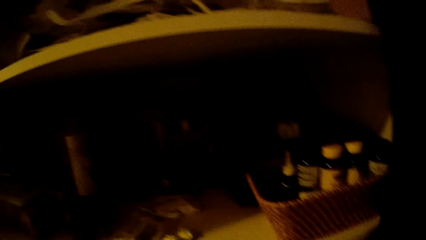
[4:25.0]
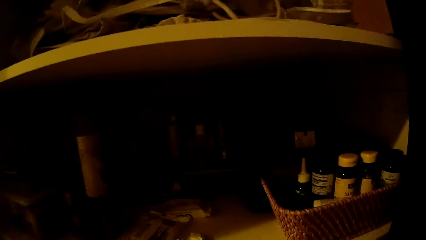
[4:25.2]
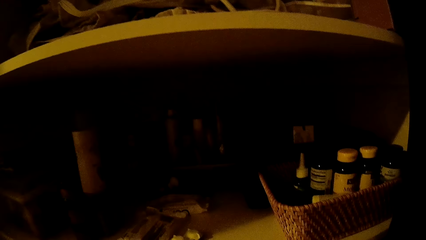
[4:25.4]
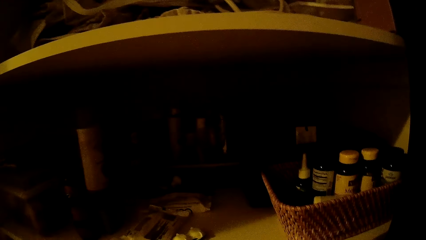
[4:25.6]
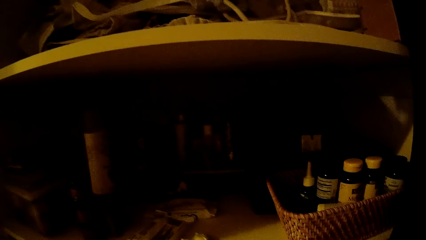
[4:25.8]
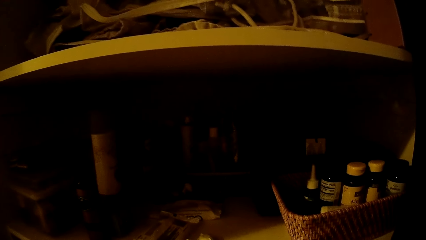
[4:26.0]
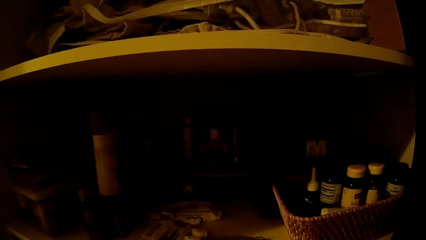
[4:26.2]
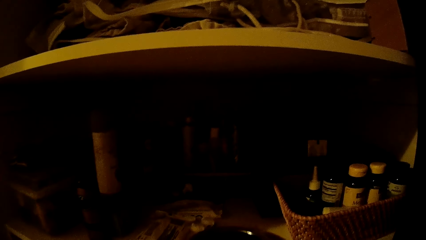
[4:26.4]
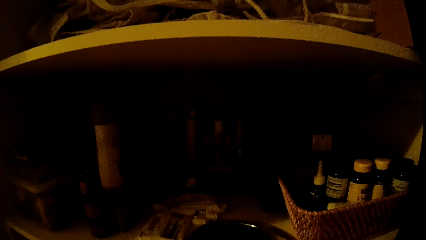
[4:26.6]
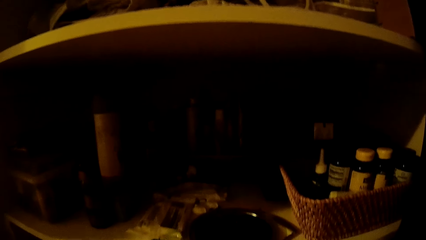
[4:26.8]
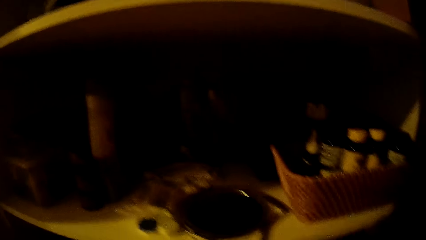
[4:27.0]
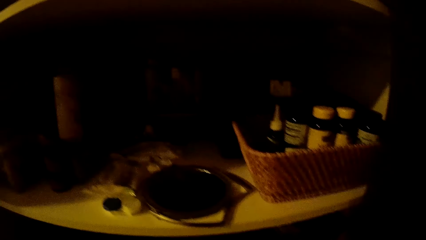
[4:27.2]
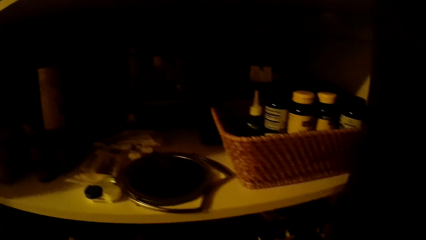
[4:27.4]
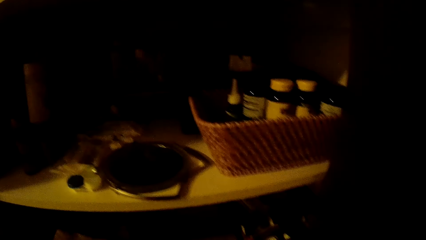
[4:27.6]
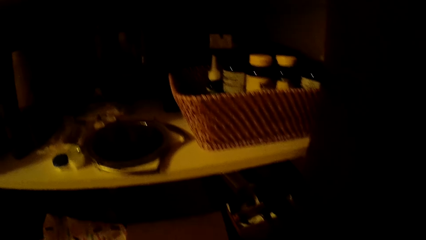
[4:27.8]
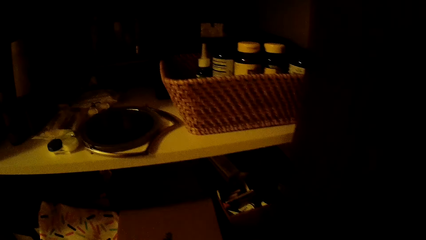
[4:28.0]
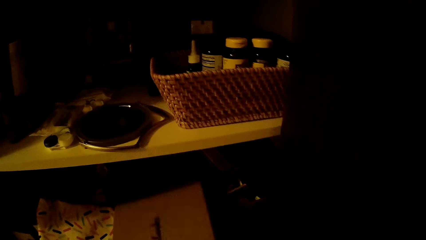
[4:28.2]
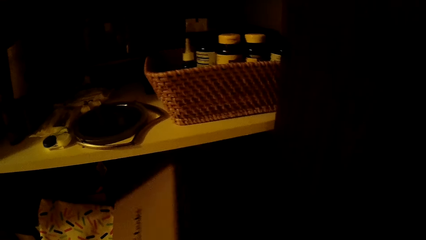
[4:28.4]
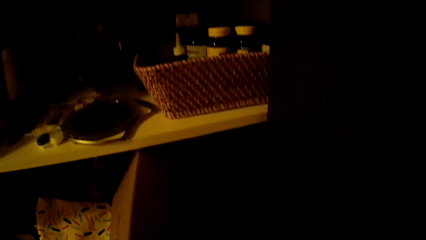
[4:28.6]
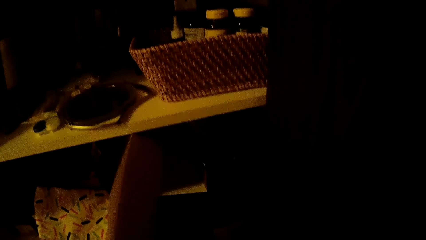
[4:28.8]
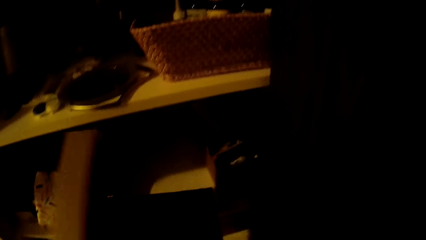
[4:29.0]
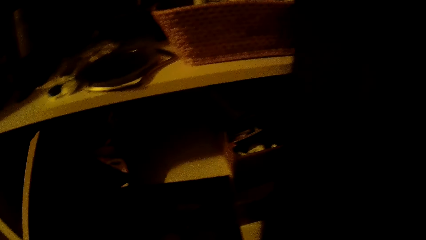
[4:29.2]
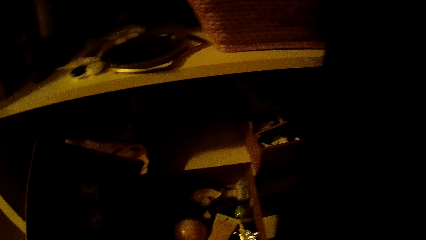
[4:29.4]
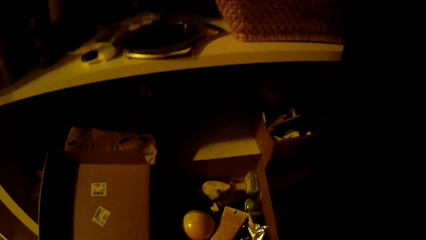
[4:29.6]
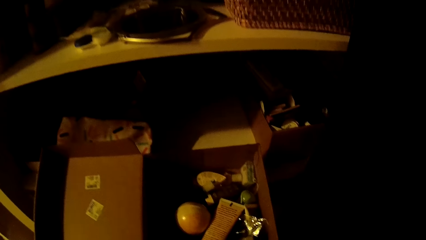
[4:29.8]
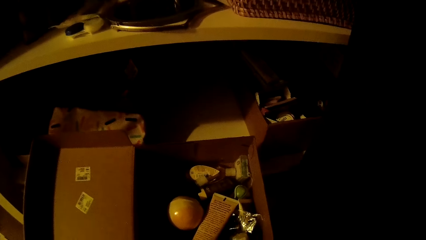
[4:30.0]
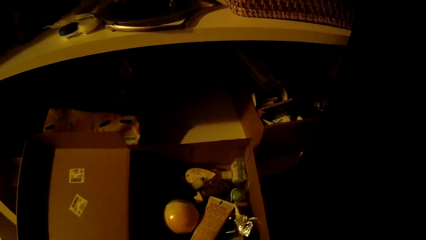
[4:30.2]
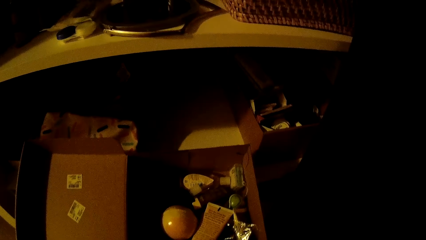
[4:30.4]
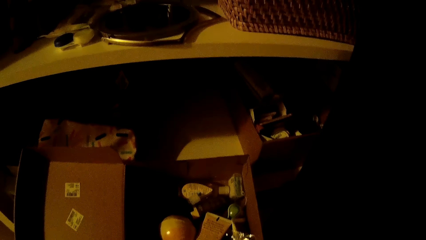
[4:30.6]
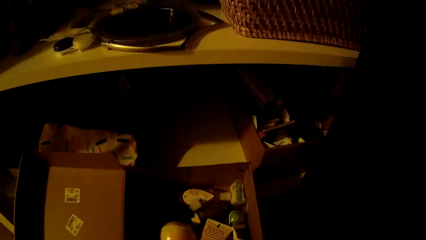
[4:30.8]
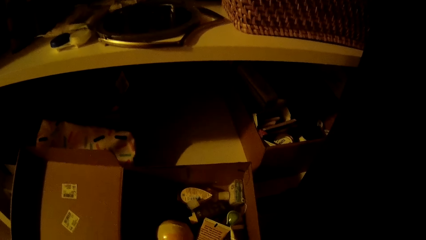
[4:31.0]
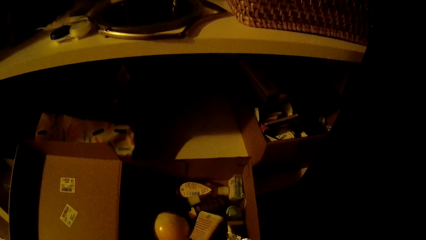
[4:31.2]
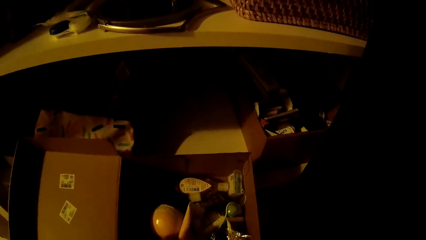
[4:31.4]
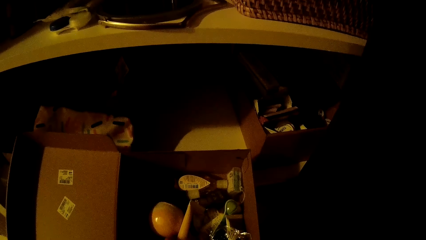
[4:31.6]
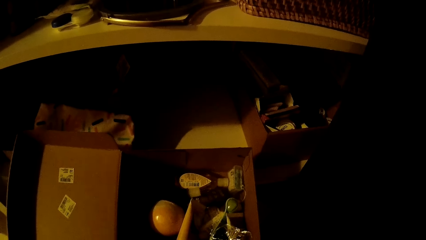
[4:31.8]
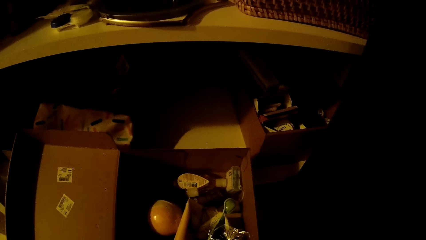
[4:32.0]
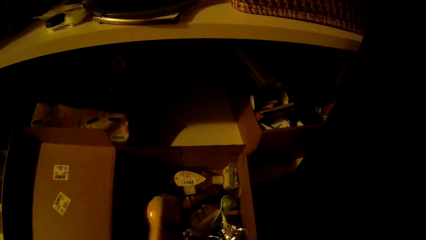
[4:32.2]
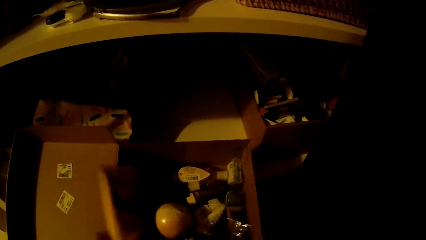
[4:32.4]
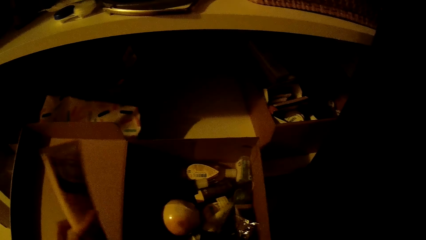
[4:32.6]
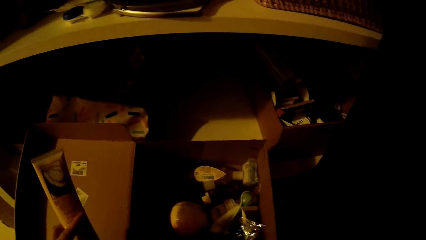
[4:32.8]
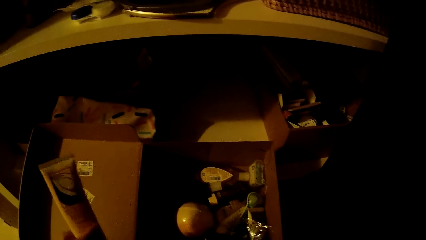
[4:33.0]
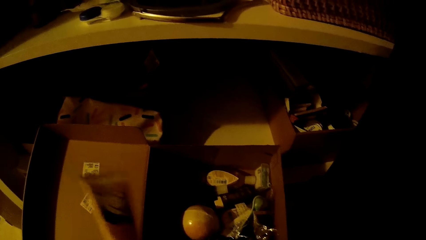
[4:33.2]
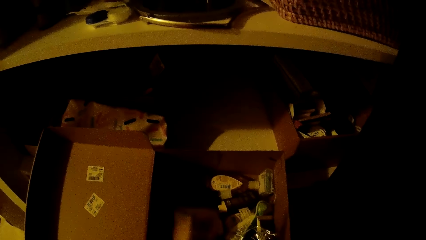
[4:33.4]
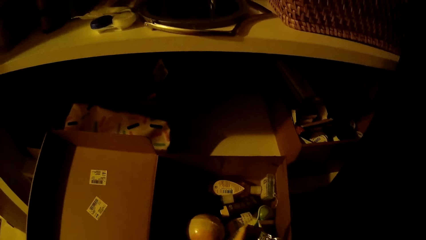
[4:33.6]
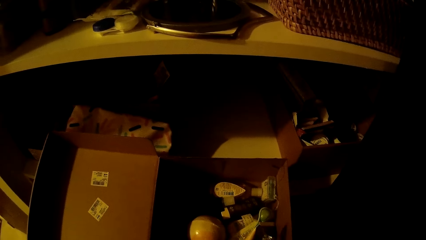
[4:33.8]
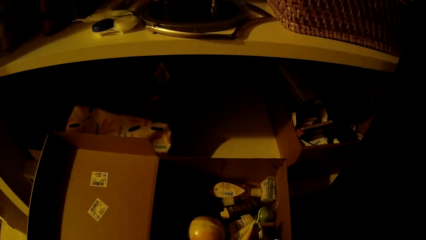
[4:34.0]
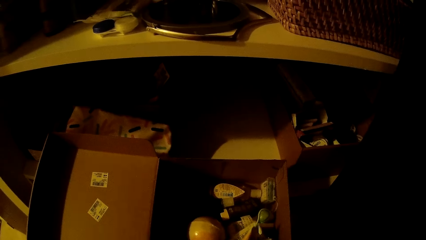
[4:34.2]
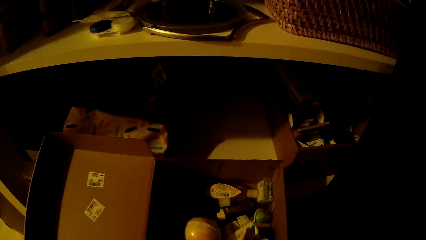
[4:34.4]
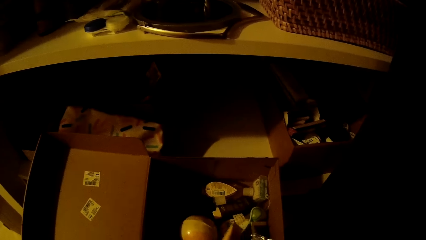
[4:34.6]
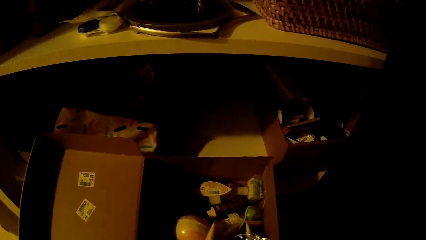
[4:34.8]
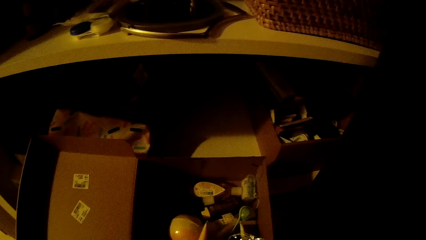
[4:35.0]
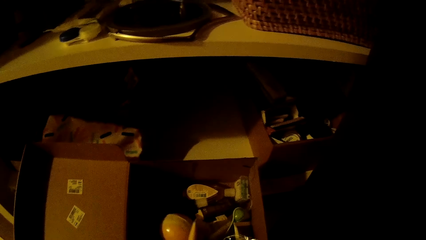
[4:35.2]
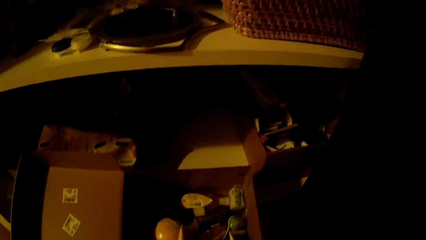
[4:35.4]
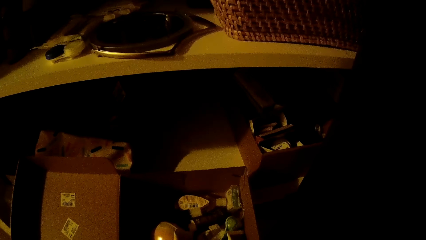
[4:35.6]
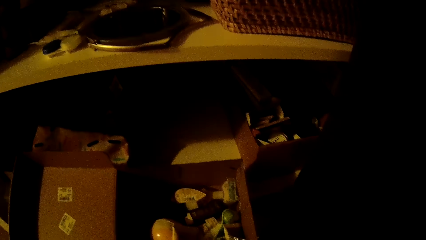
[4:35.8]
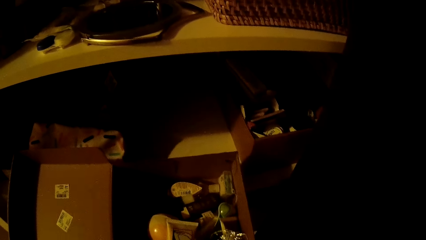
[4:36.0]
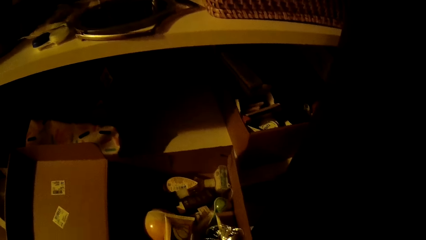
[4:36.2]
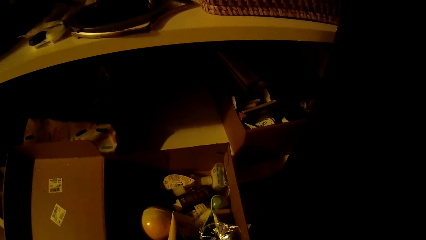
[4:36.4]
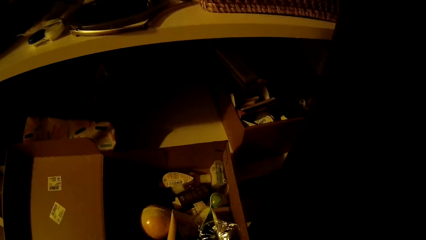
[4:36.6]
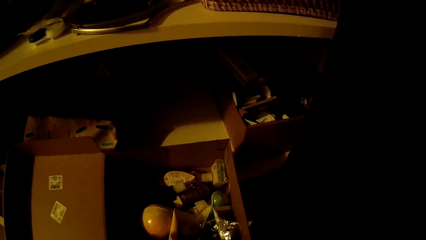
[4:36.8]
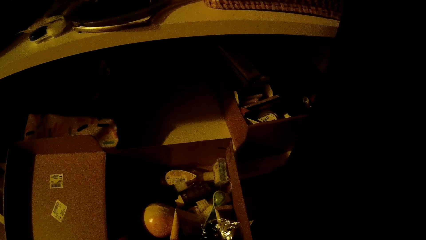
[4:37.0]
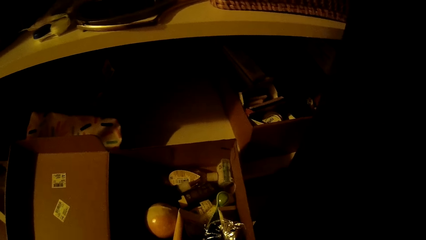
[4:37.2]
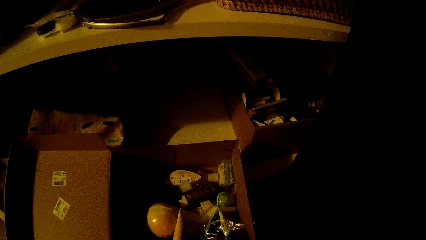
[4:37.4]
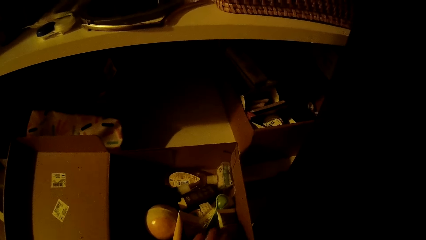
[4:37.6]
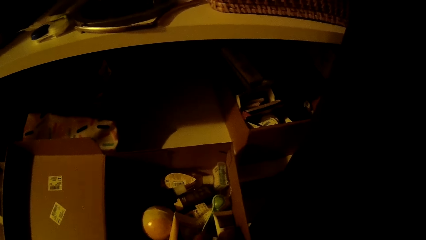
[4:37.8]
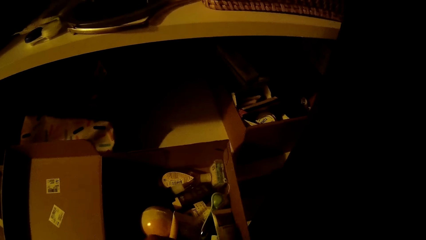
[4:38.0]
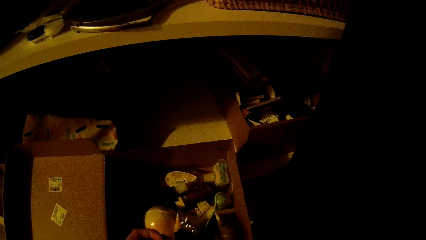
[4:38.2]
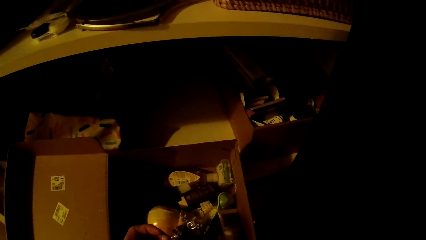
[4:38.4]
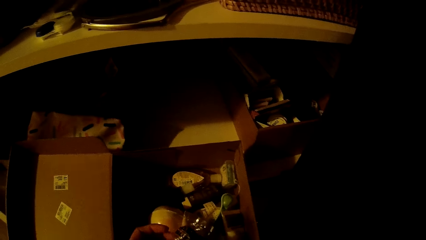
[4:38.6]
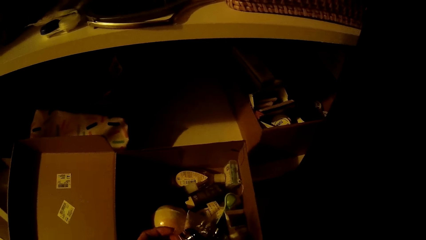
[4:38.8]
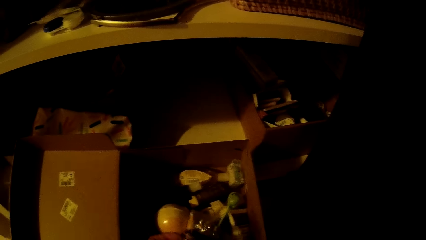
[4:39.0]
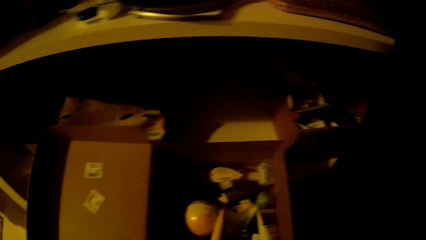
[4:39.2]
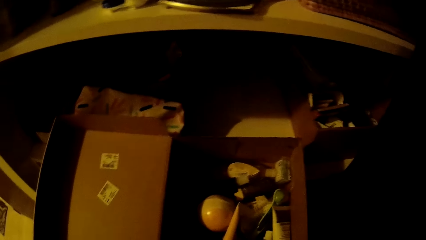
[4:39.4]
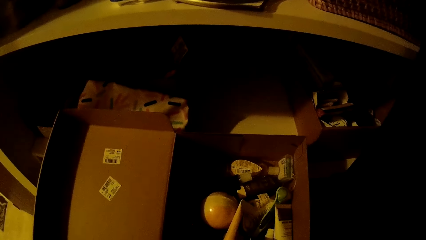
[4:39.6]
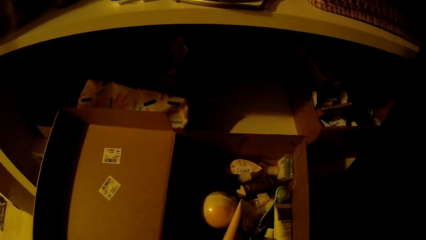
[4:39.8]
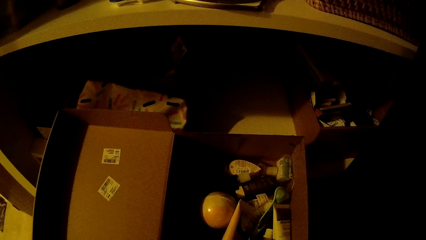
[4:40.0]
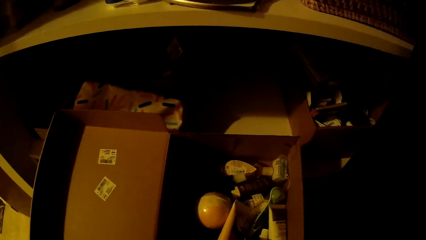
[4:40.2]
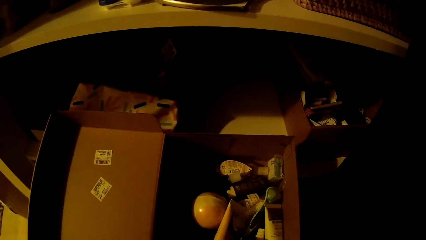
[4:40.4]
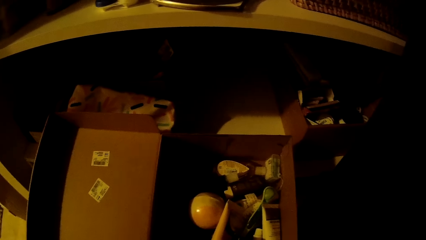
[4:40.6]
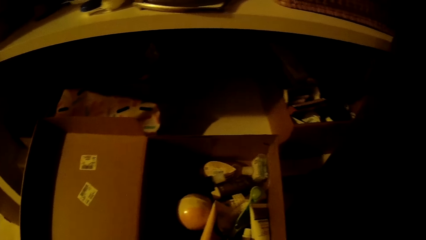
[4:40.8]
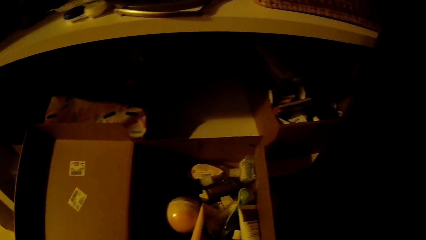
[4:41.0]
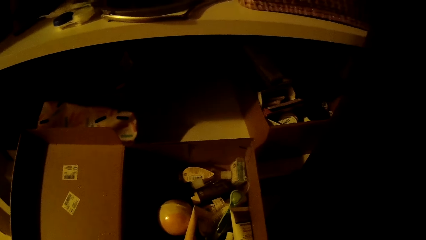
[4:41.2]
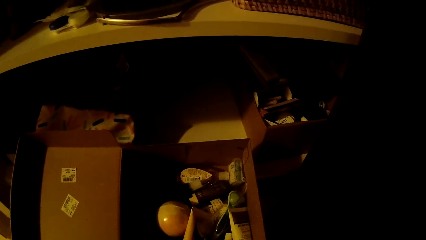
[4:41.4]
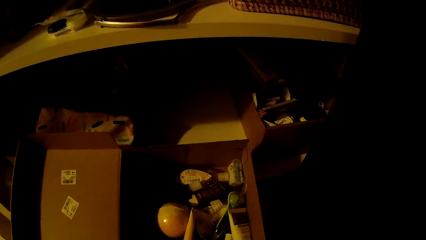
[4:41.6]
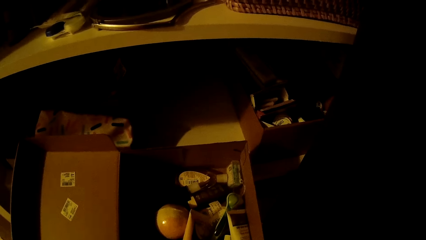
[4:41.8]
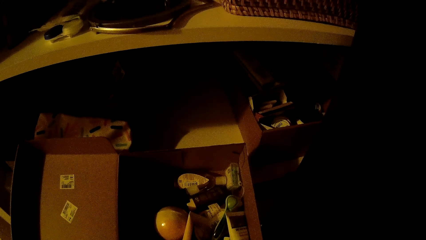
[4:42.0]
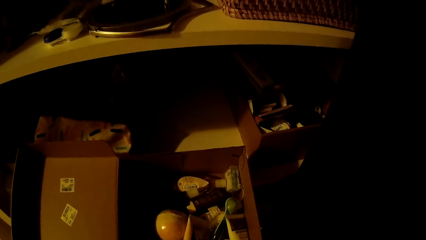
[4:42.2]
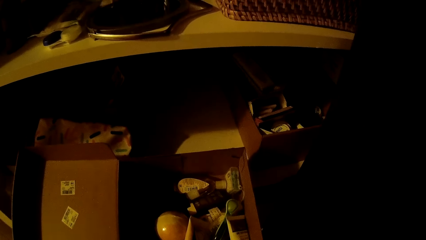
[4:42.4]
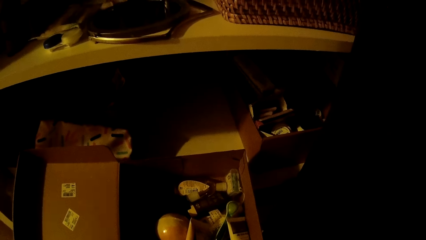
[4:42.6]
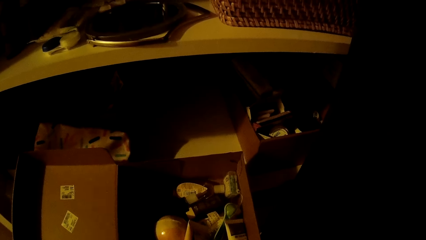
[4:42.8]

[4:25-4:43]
The camera wearer puts something in the shelf. She looks around. She opens a box with her right hand. She looks around. She picks a tube from the box with her left hand. She looks around. She moves something in the box. She drops the tube in the box with her left hand. She picks something in the box. She looks around.
